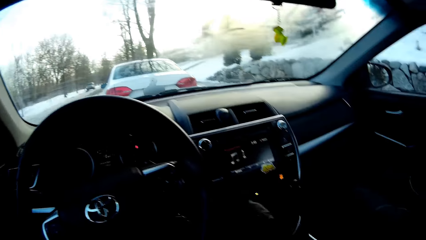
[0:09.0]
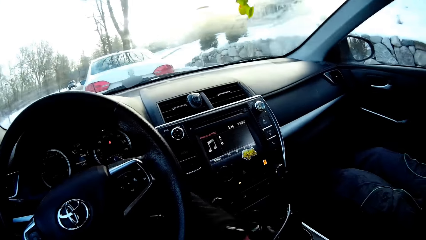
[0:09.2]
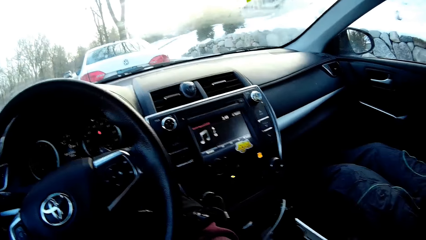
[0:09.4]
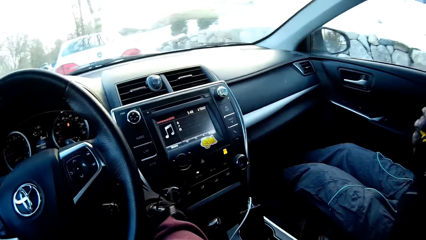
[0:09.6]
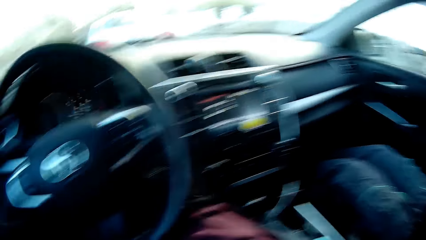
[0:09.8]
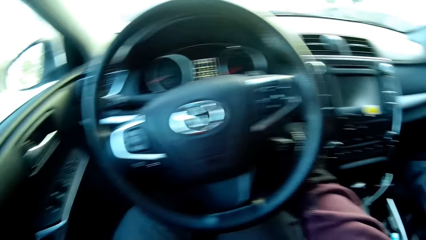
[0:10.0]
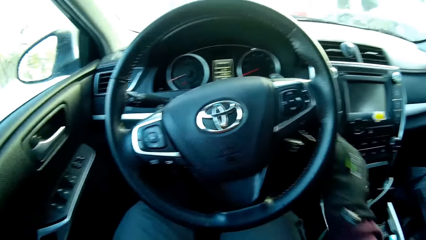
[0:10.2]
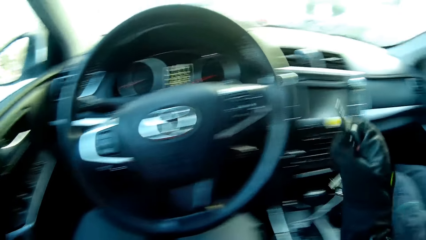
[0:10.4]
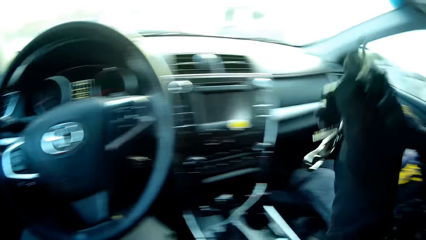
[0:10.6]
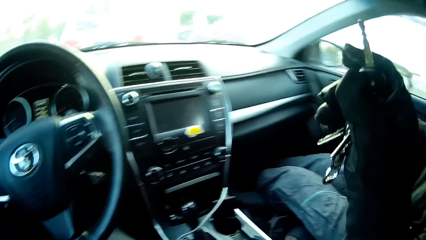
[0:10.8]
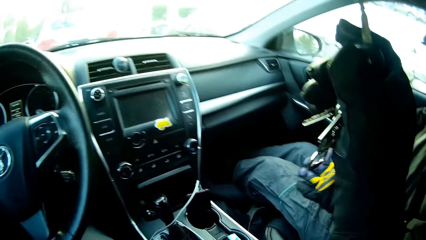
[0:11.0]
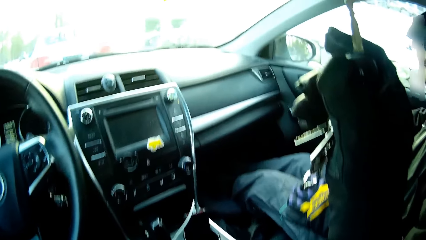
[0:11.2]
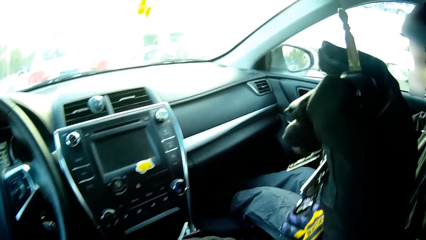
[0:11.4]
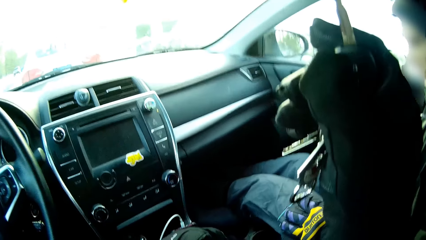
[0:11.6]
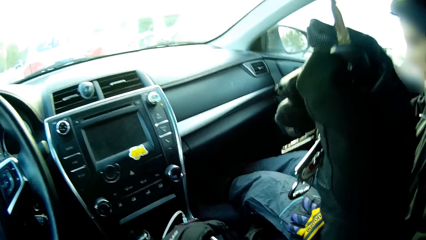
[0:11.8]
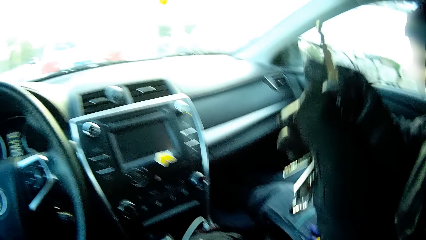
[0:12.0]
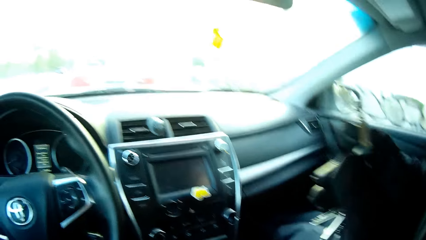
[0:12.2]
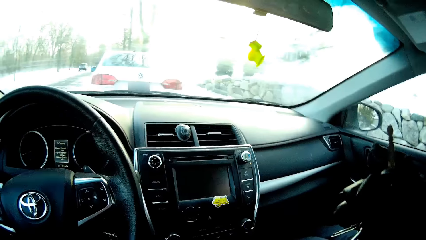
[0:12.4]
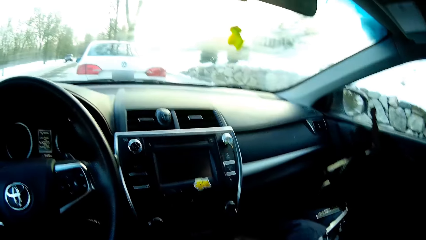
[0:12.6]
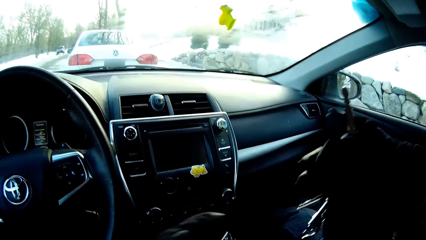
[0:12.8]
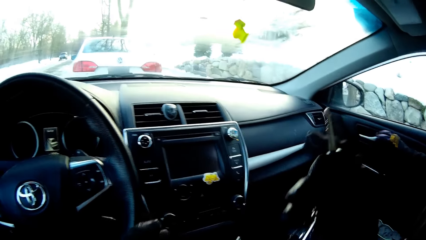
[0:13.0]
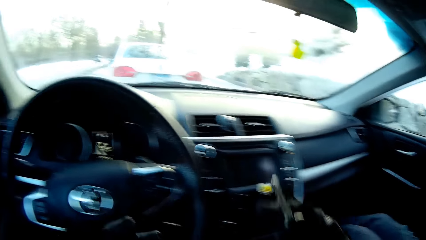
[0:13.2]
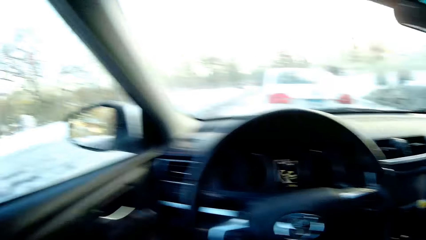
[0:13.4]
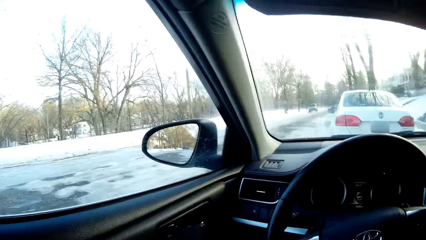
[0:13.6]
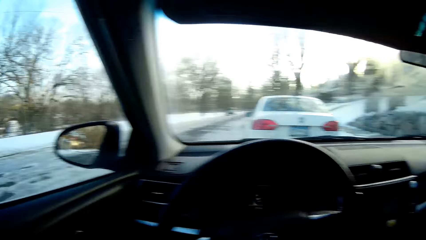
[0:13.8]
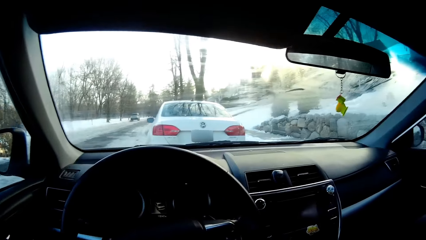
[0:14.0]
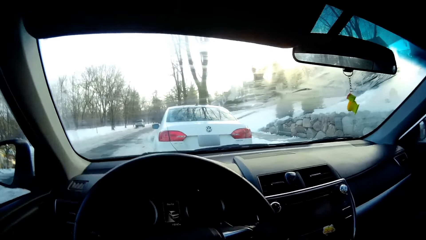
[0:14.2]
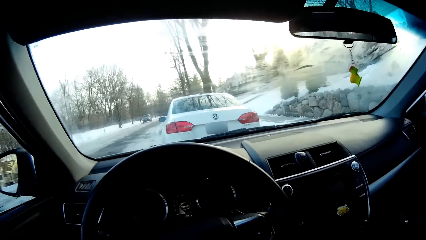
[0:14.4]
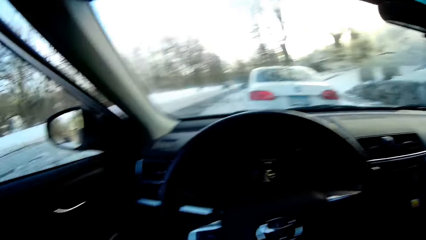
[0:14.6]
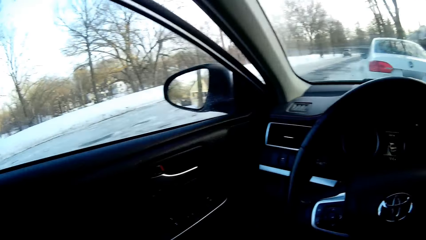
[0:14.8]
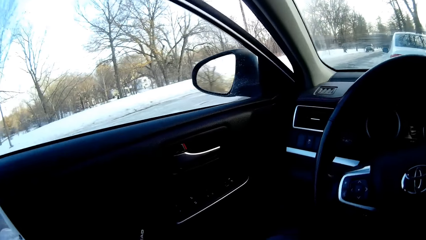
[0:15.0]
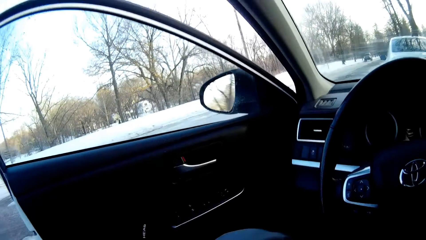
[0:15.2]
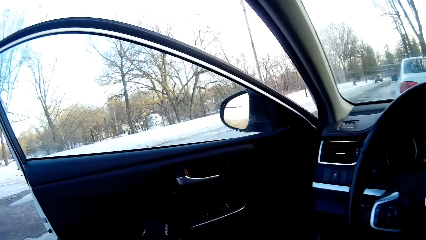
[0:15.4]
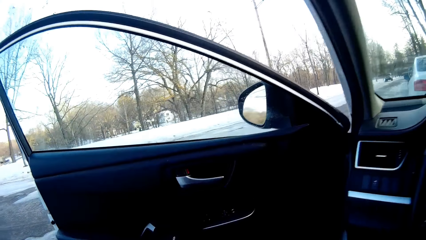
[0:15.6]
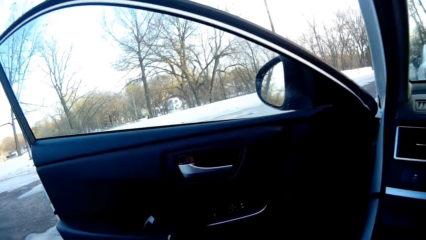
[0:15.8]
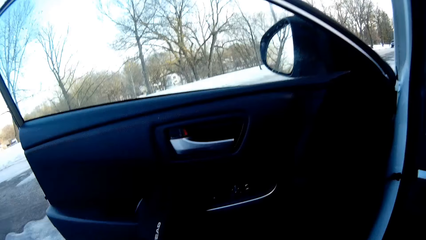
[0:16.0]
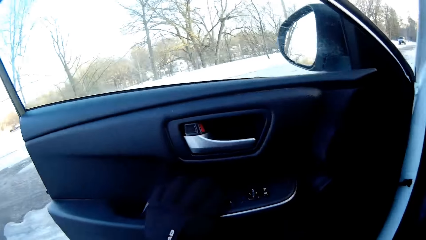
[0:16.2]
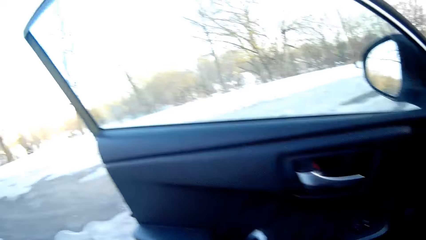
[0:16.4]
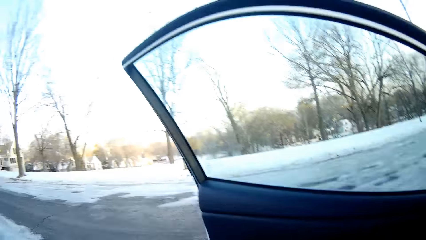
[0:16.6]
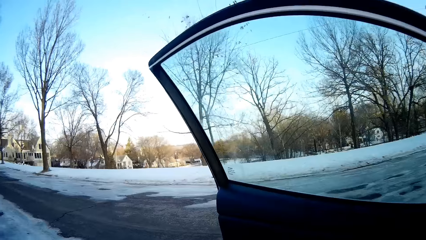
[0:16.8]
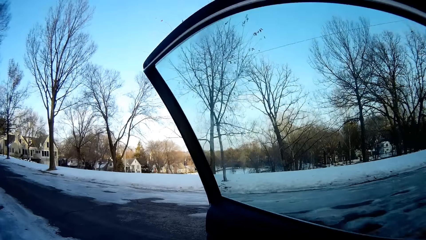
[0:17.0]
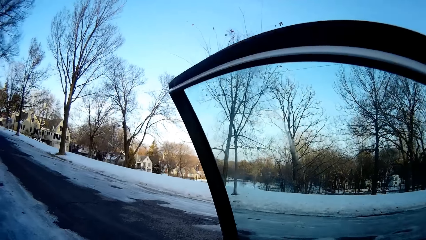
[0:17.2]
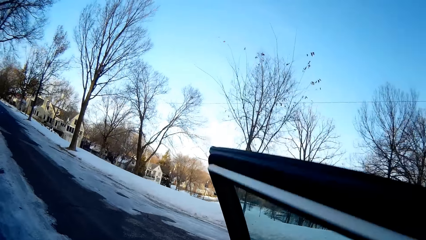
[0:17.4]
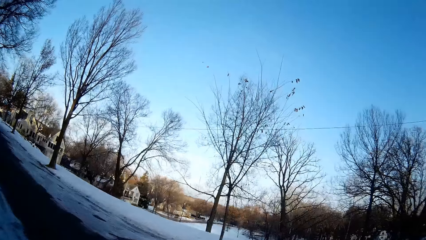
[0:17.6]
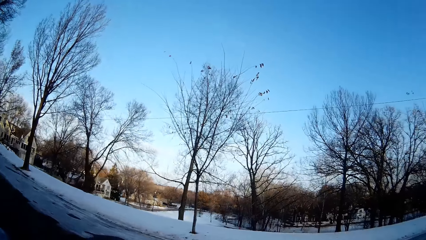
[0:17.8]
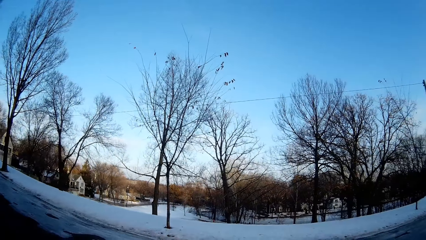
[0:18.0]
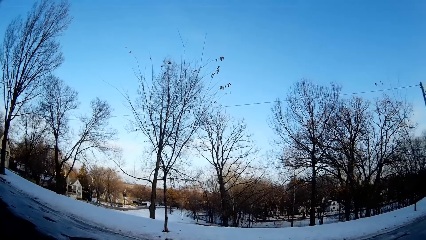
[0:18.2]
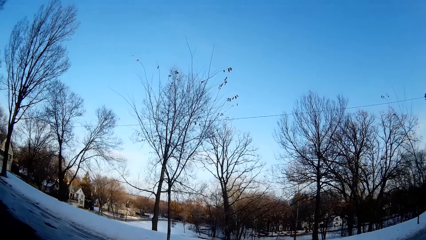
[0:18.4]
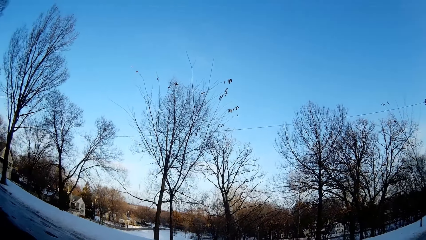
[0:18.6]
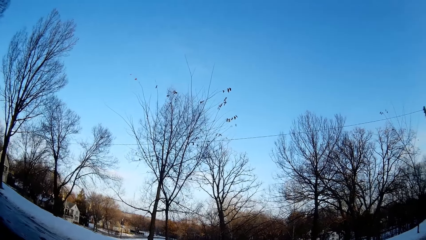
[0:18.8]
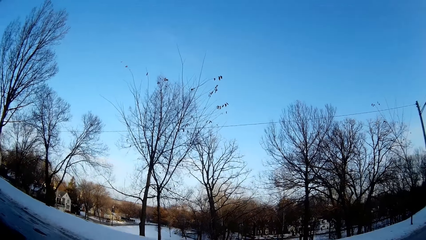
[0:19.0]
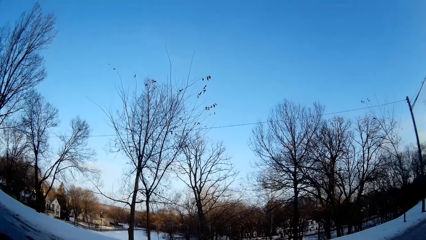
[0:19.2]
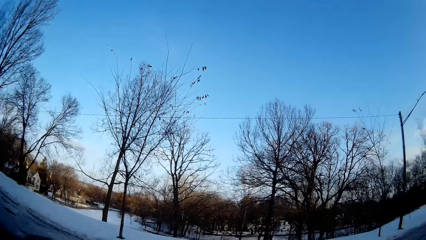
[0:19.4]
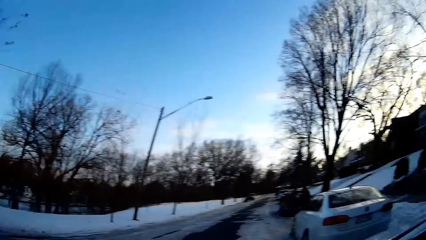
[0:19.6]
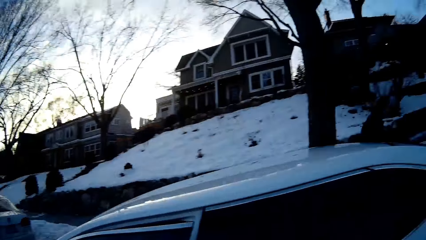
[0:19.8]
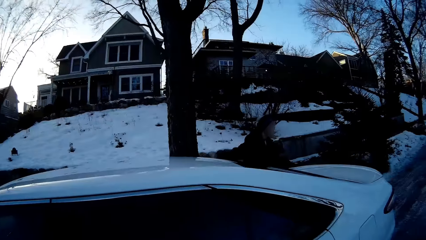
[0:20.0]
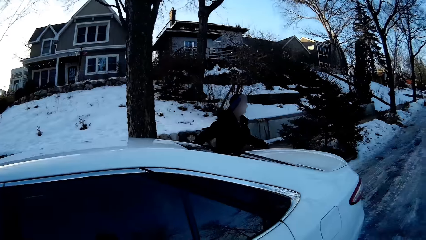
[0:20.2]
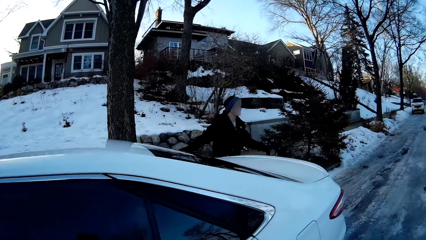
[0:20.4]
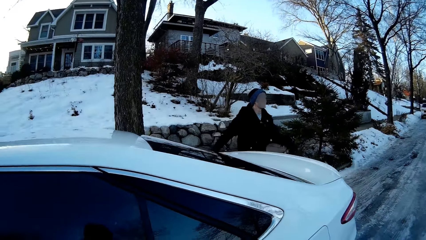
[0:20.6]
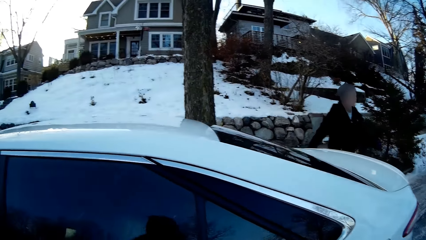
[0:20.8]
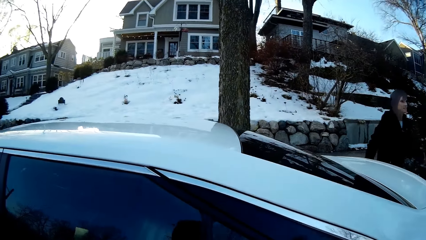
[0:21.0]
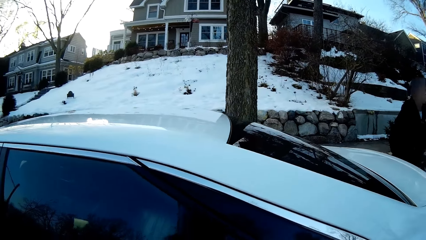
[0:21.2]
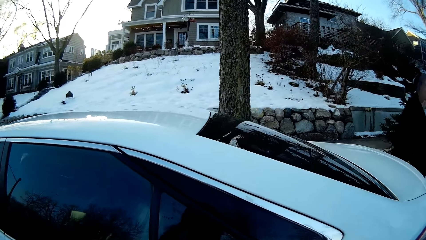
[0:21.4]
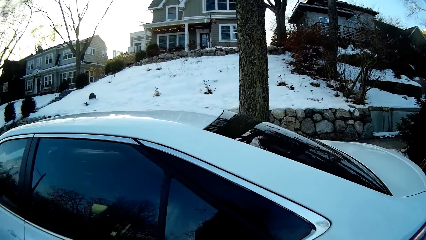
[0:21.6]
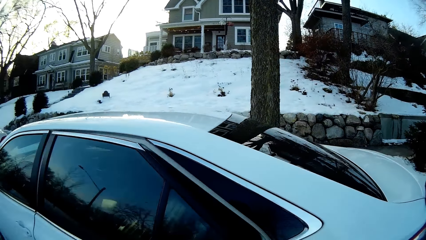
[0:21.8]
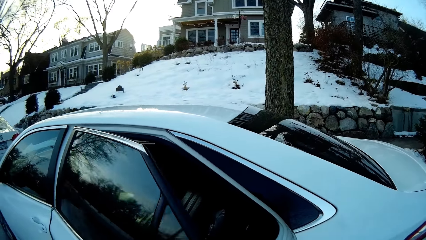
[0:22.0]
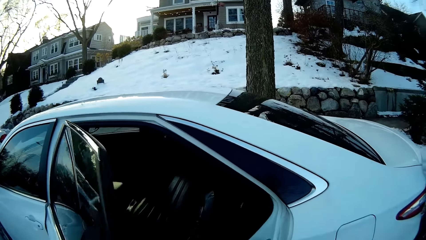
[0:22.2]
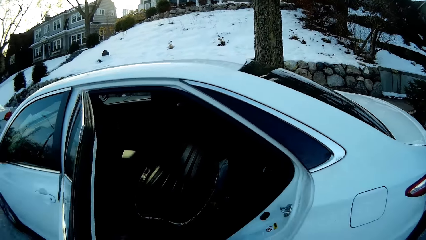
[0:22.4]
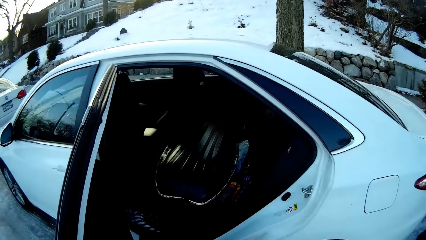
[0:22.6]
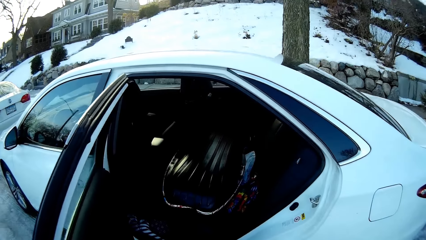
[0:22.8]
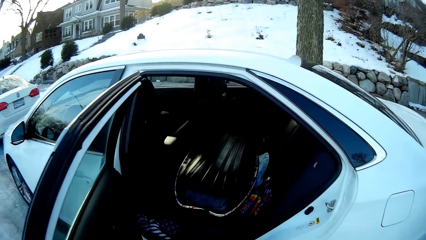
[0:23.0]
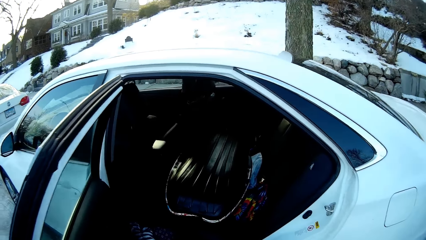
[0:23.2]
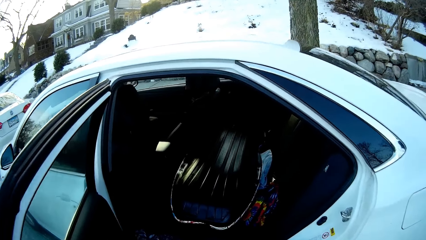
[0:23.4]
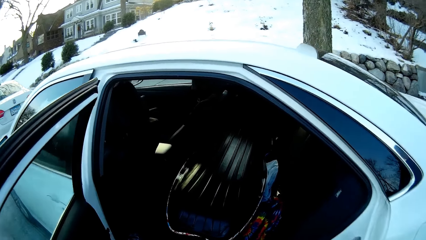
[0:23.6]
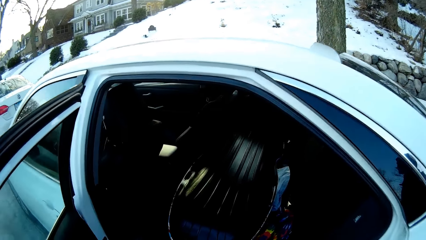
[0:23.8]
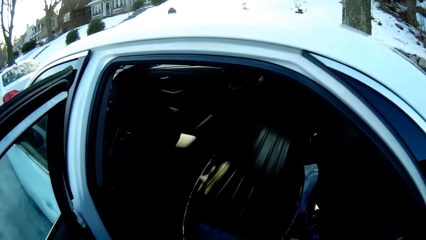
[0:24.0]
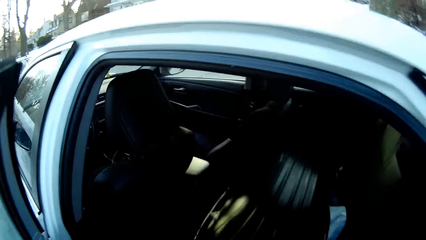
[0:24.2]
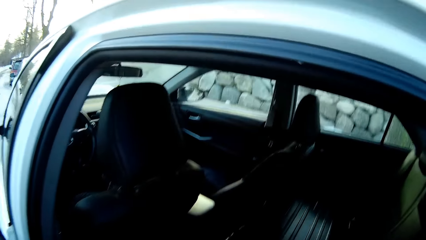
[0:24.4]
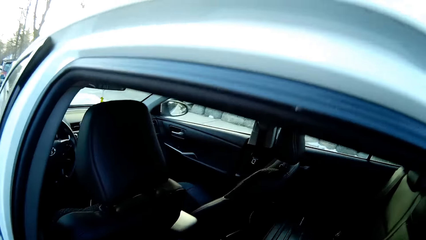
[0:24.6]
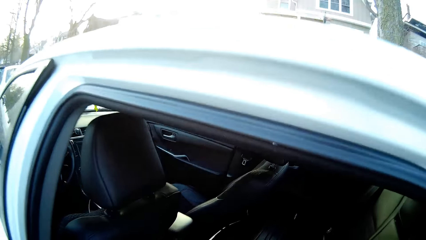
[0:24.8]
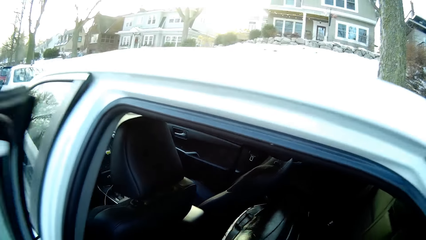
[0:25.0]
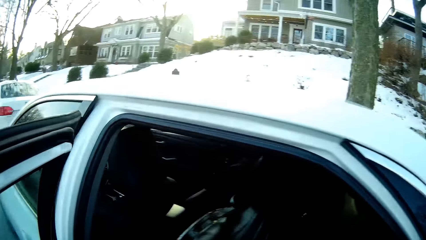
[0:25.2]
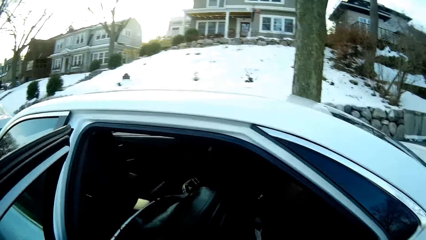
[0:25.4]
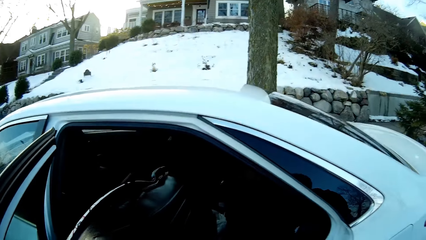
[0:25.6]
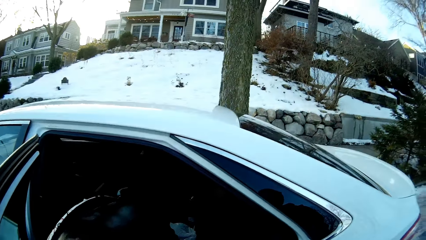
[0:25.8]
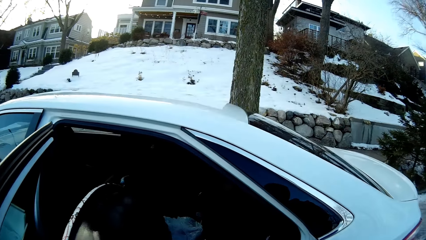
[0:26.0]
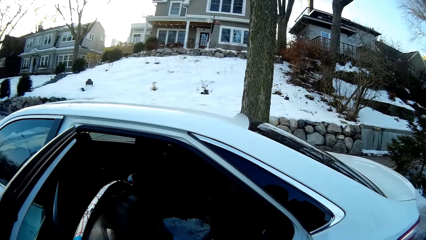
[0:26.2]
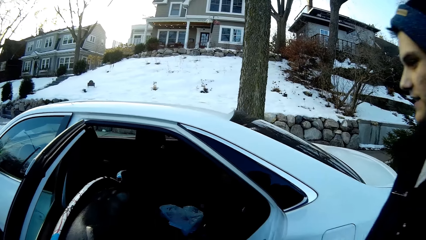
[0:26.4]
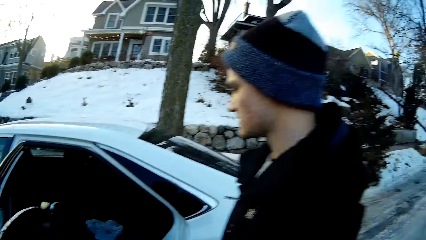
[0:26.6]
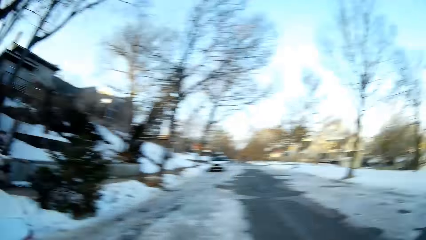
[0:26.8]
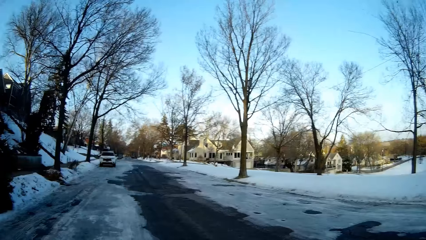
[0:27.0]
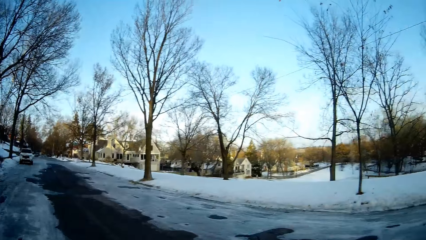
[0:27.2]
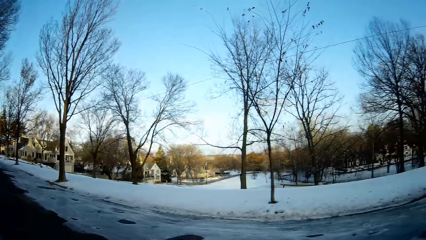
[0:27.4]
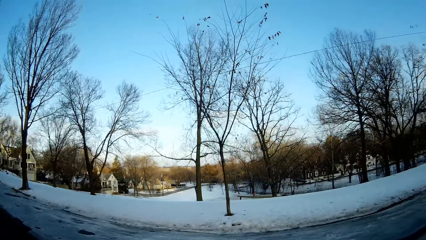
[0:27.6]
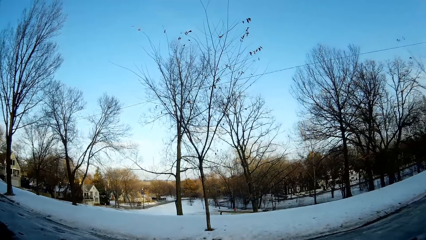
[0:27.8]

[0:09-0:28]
The camera wearer removes a key from the ignition point of a car with his right hand. He opens the driver's car door with his left hand. He gets out of the car. A person walks out of the car. The camera wearer opens the back door of the car with his left hand. He picks up a snowboard from the back seat of the car.
